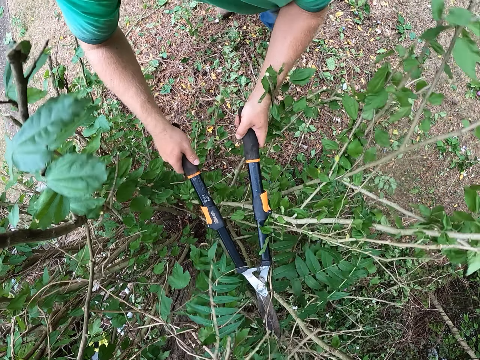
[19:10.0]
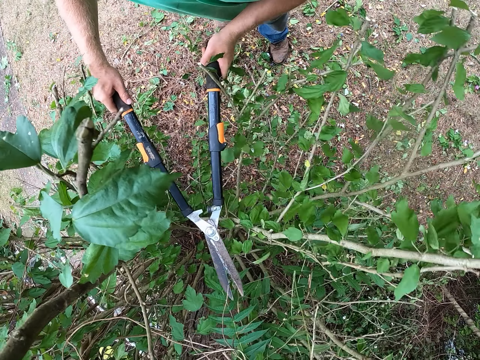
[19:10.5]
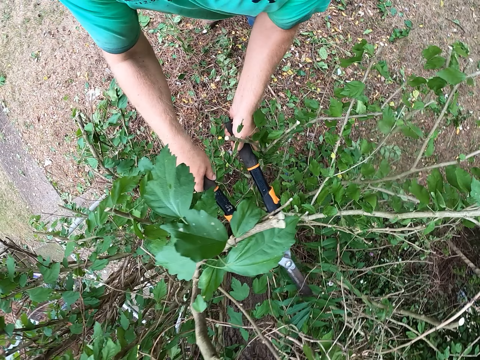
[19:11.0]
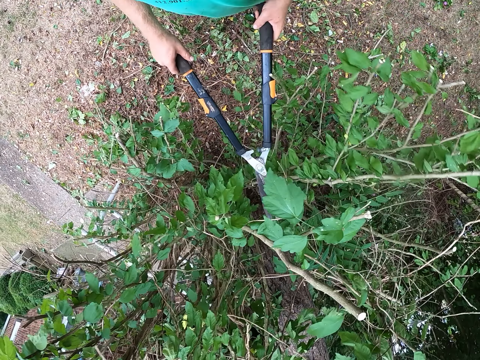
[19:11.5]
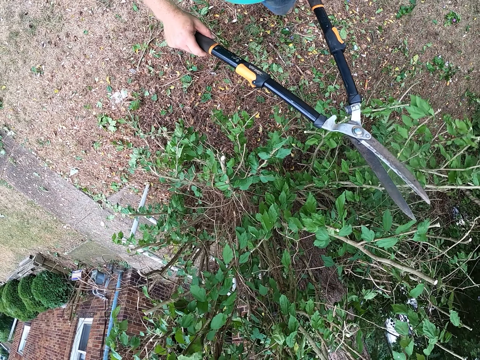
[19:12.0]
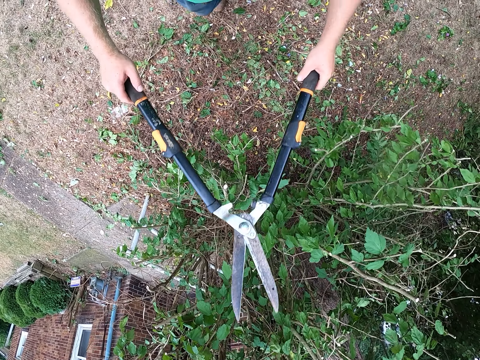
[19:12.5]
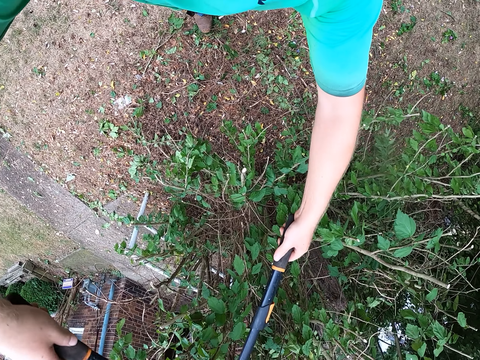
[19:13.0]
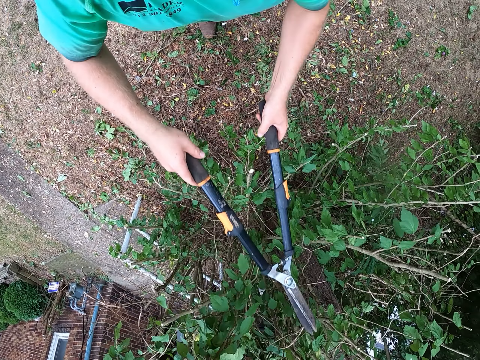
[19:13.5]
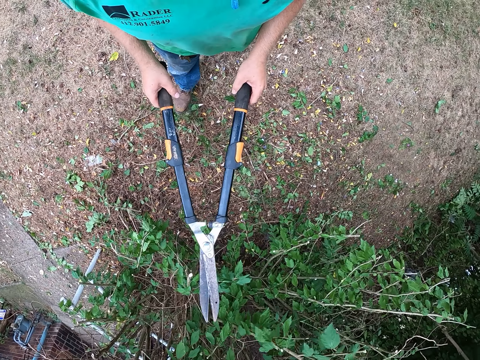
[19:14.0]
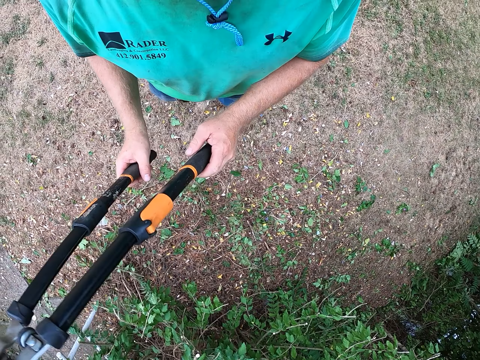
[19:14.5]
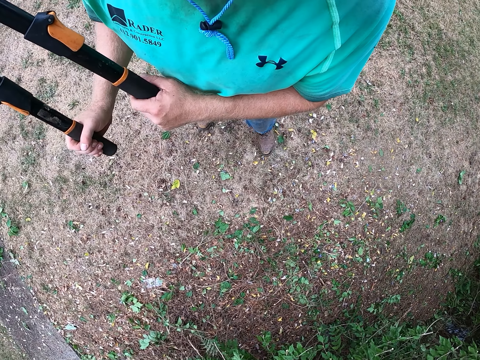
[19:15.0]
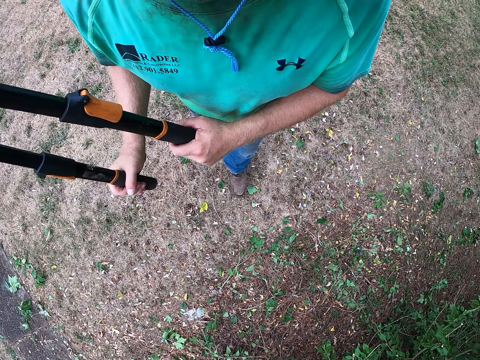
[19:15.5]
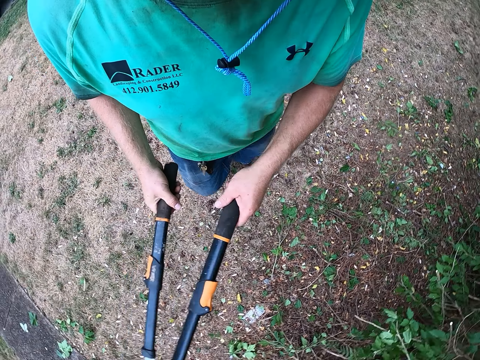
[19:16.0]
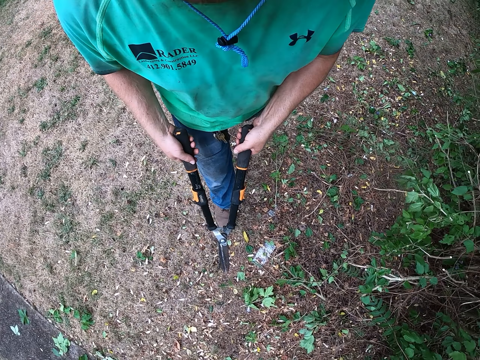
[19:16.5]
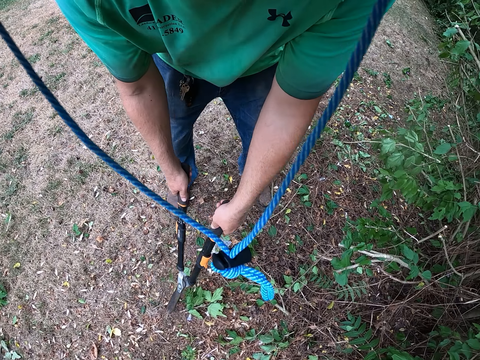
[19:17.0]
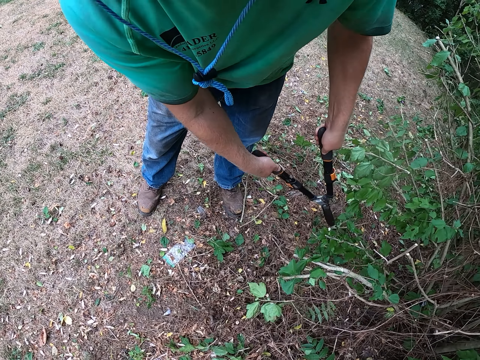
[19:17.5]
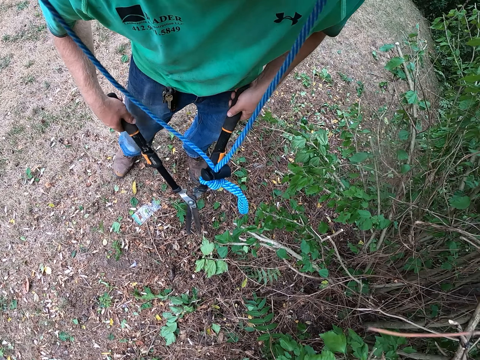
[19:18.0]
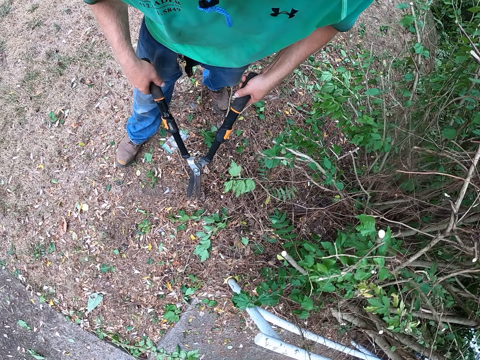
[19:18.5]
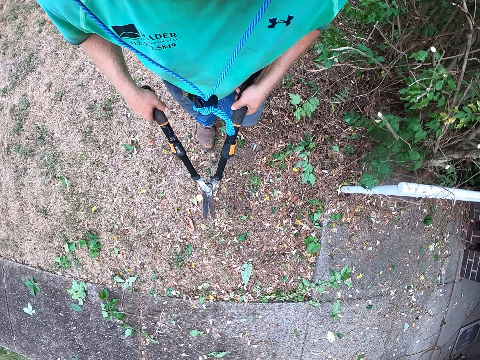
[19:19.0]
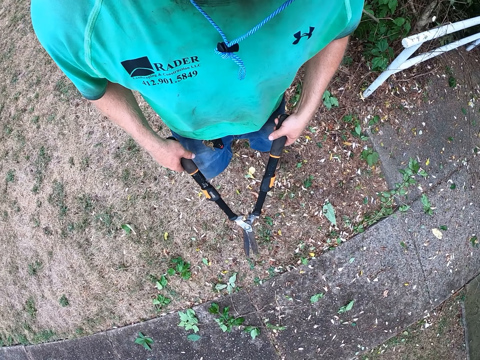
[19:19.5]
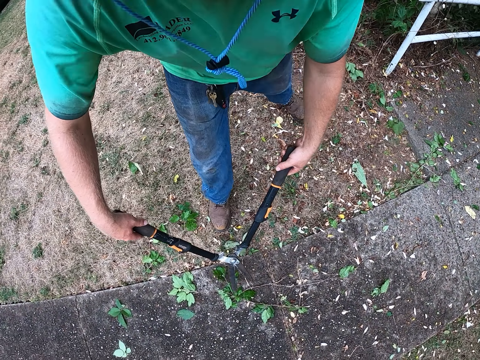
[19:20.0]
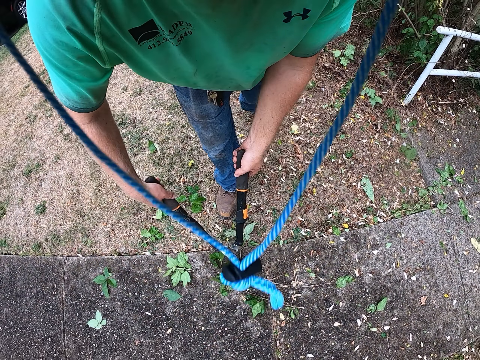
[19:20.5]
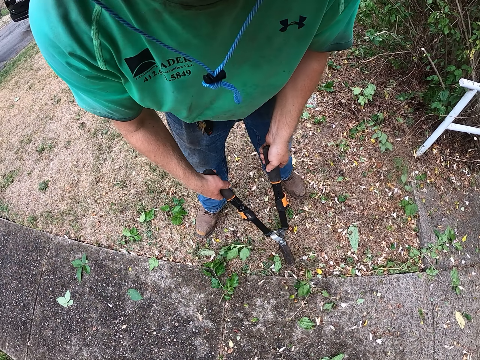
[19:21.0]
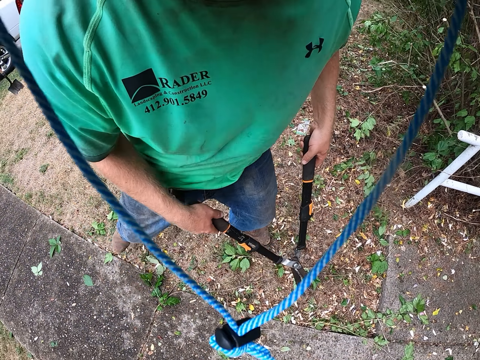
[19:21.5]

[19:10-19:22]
The camera wearer looks around. They cut the plant using the shears. They look around. They cut the plant using the shears. They look around. They walk around. They rake twigs on the ground with the hedge shears in both hands. They walk around. They rake twigs on the ground with the hedge shears in both hands.

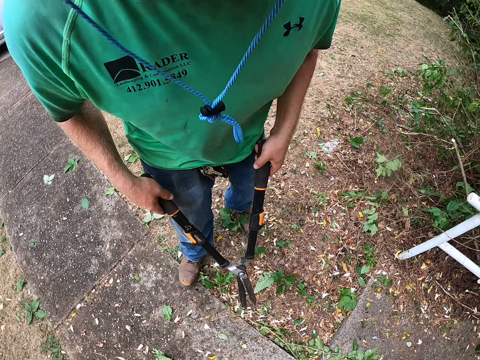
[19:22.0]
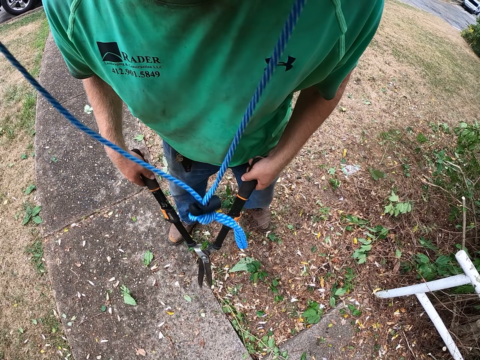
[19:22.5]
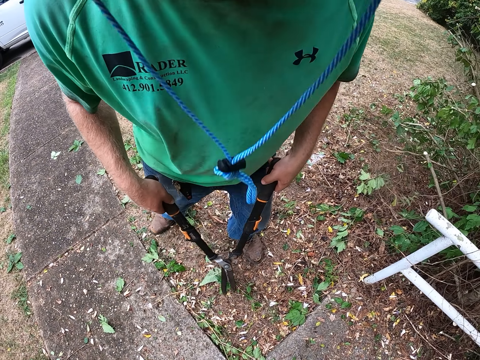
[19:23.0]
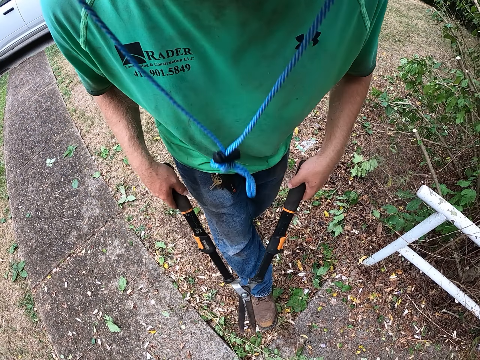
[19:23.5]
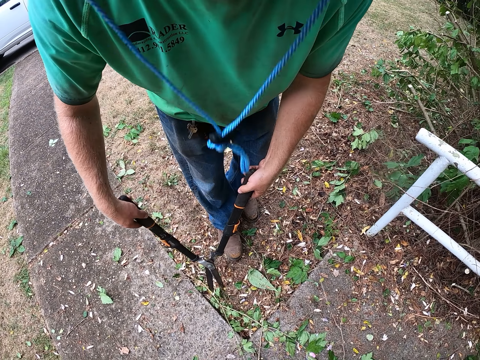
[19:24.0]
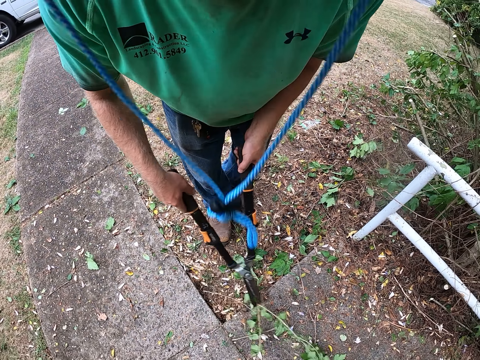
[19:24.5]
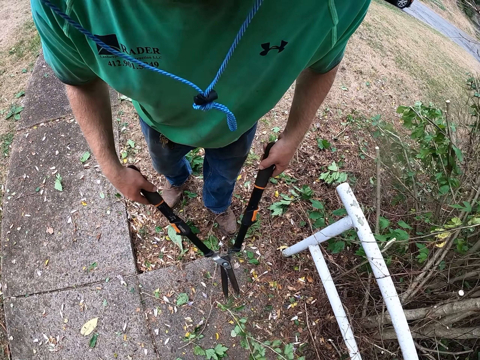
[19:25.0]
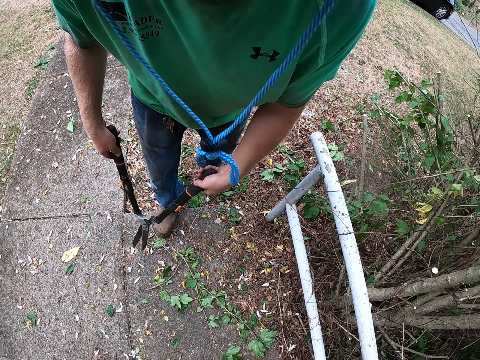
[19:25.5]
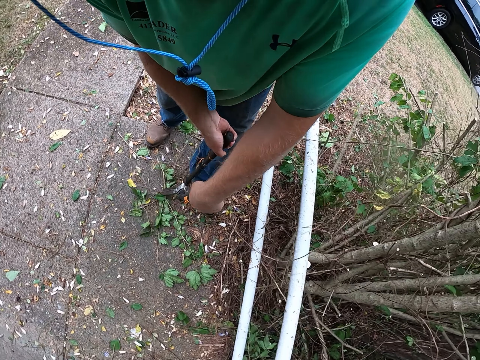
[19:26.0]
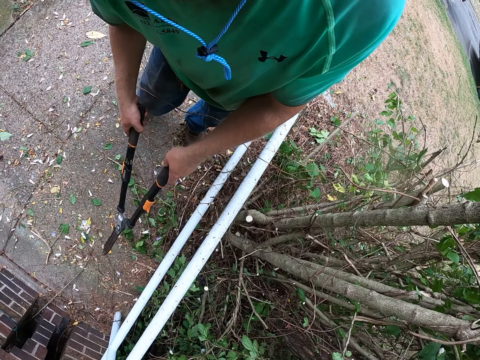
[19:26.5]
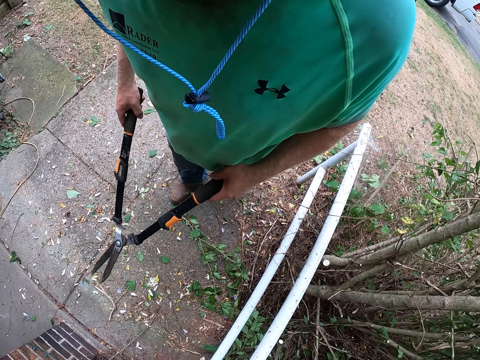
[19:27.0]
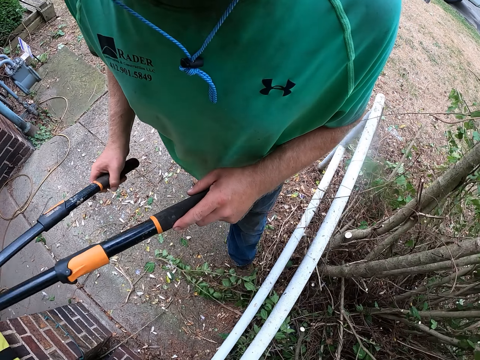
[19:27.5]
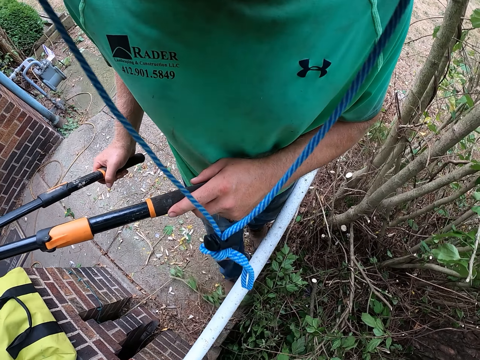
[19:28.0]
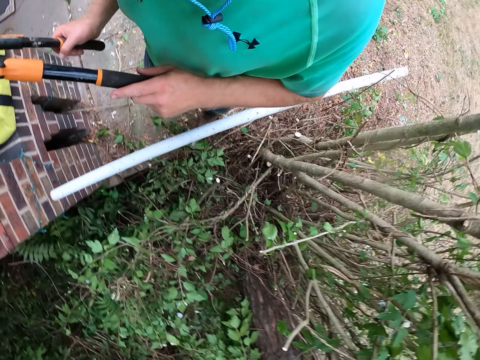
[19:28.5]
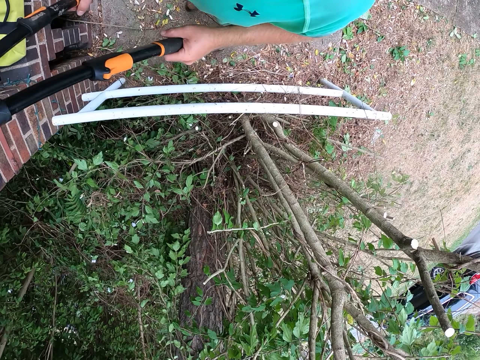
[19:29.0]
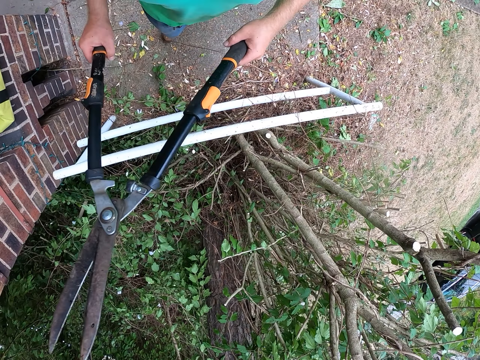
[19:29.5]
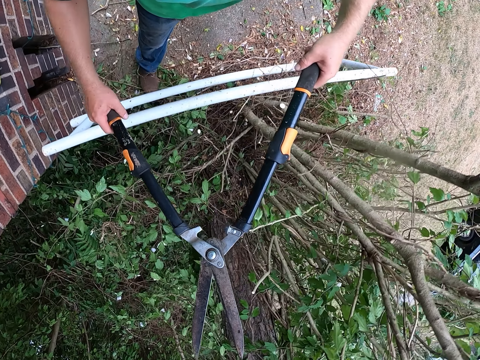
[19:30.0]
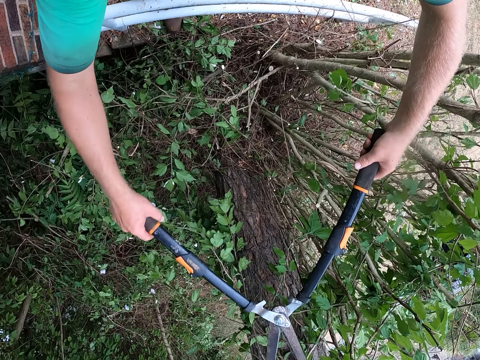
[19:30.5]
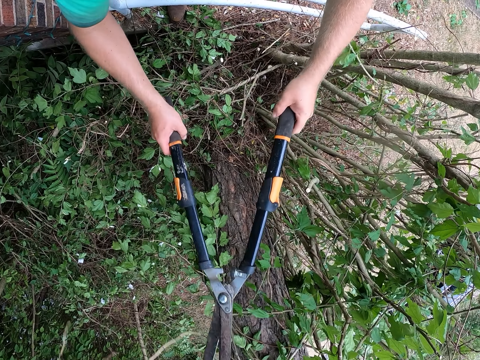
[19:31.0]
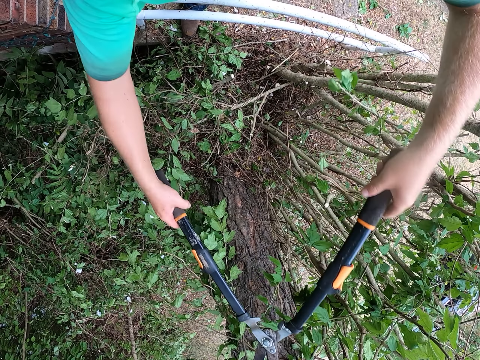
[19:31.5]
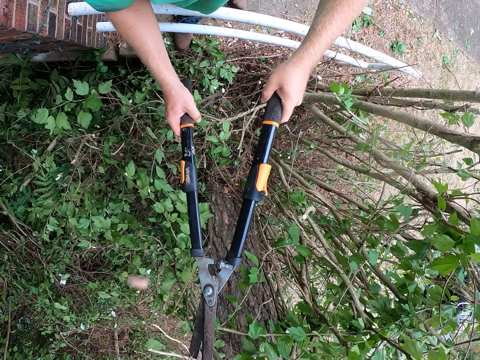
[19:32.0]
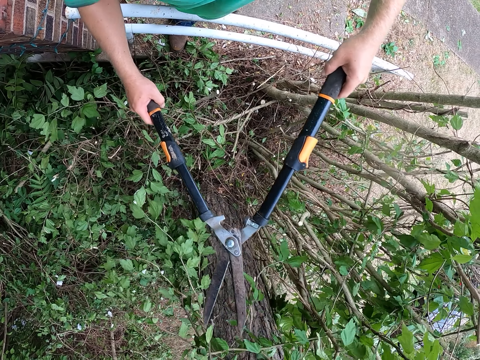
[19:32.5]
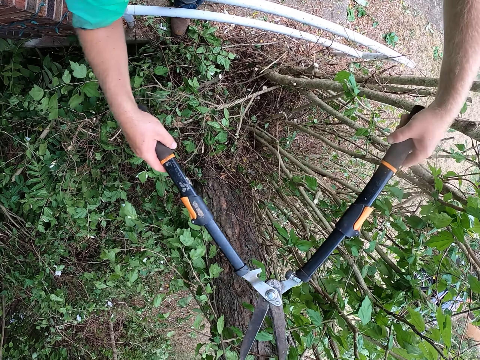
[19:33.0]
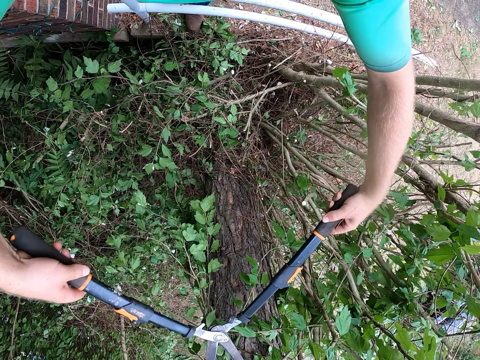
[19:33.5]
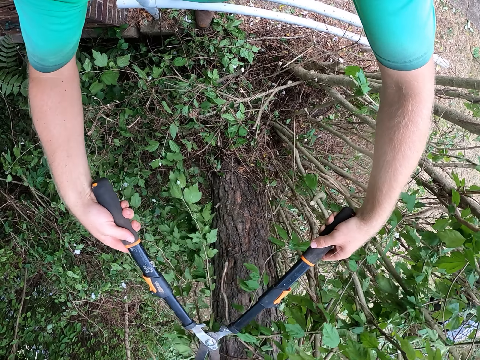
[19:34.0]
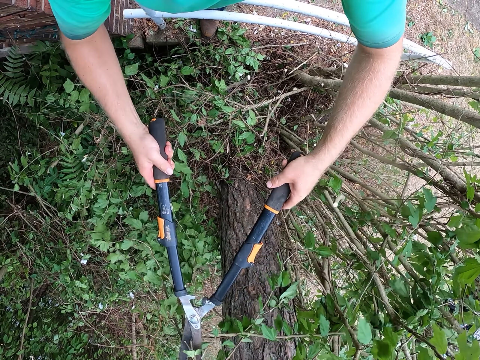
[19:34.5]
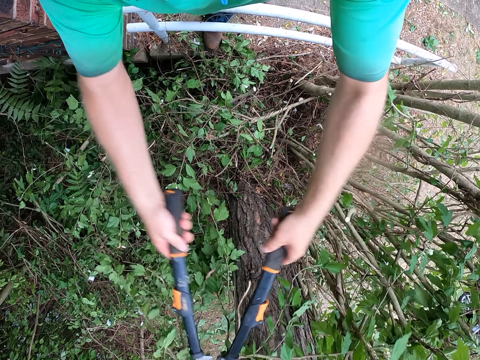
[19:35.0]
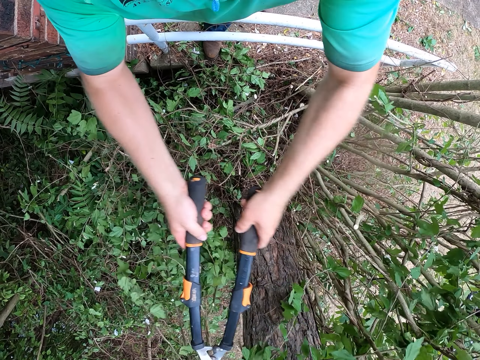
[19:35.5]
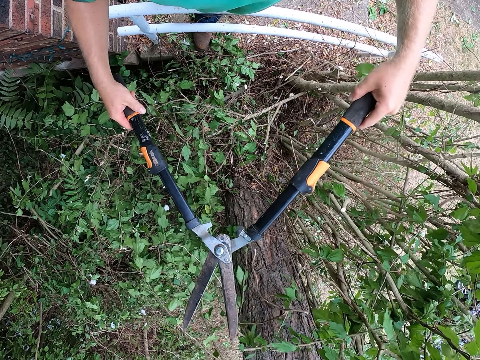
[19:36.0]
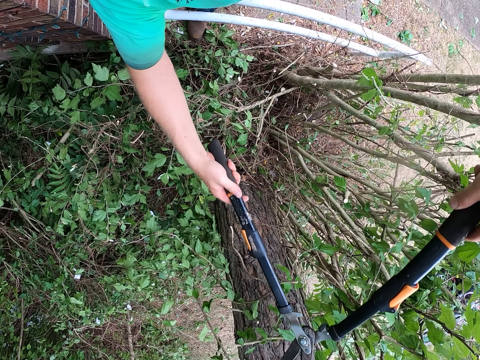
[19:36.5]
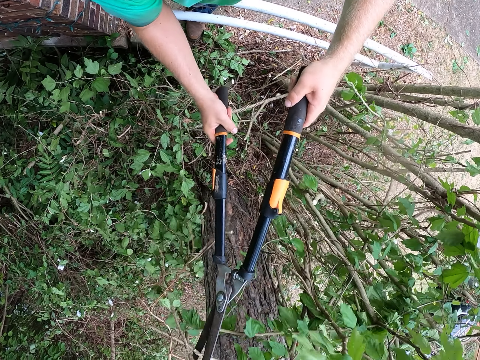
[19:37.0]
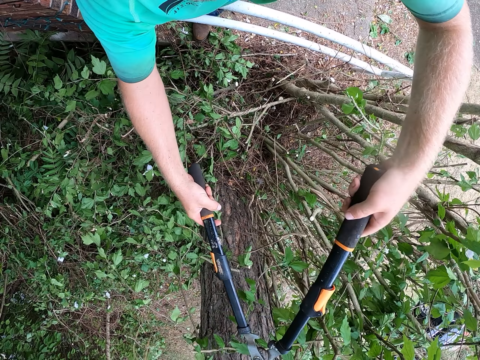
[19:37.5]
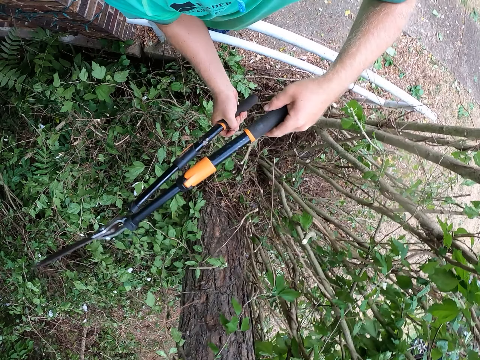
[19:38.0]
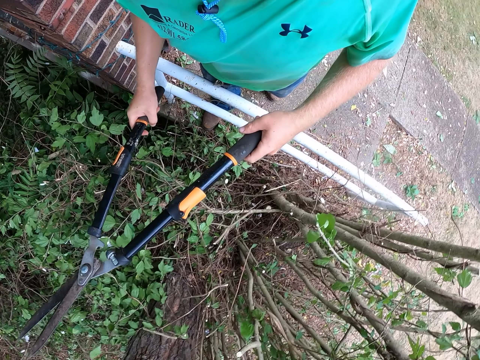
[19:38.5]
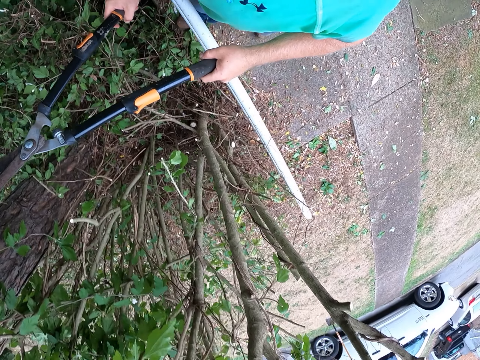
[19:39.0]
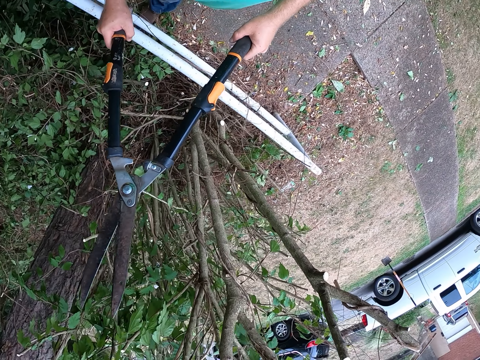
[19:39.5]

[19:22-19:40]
The camera wearer collects the leaves together using the shears. They walk around. They collect the leaves together using the shears. They walk around. They lift the shears. They walk around. They cut twigs on the tree with the hedge shears in both hands. They look around. They cut the plant using the shears. They look around. They cut the plant using the shears. They look around. They cut the plant using the shears. They look around.
